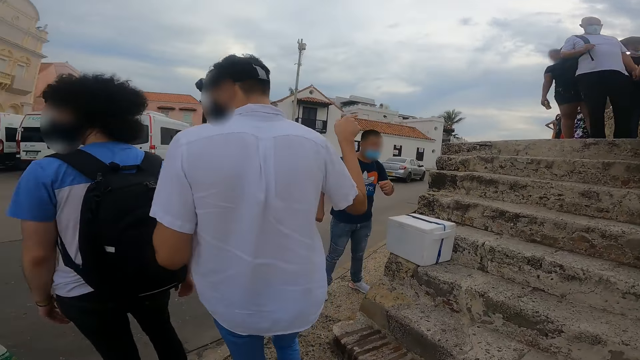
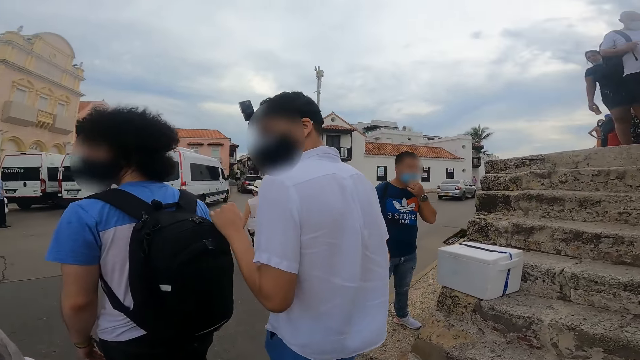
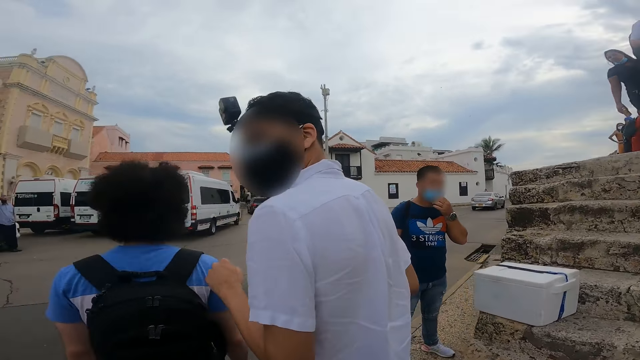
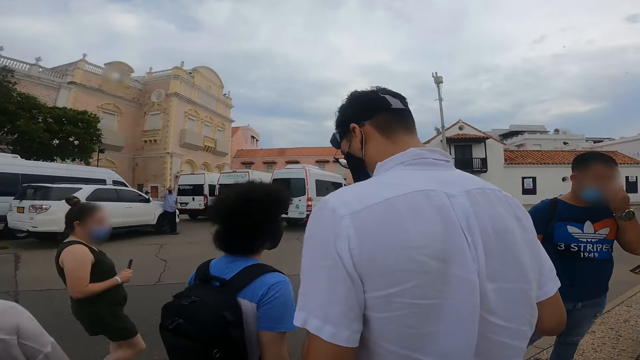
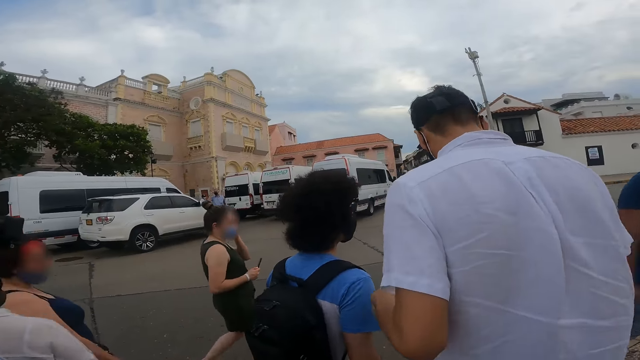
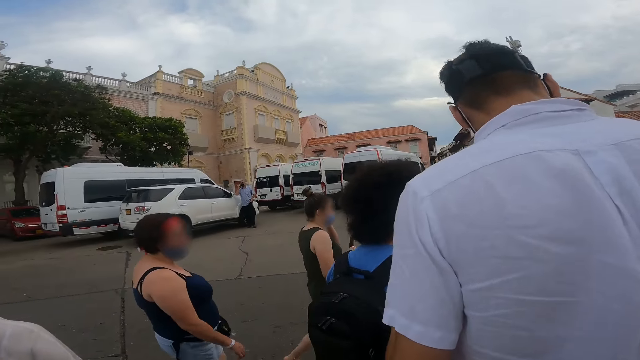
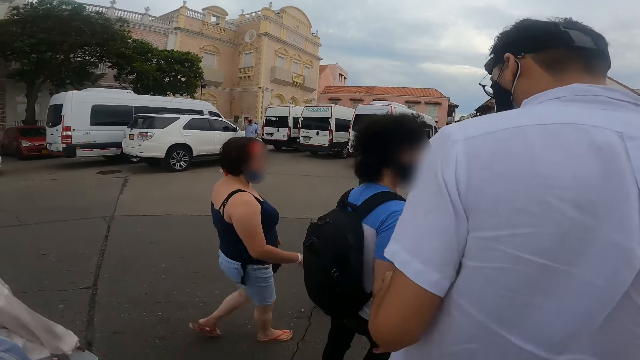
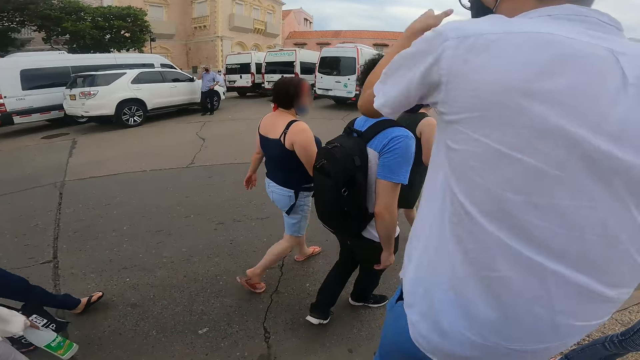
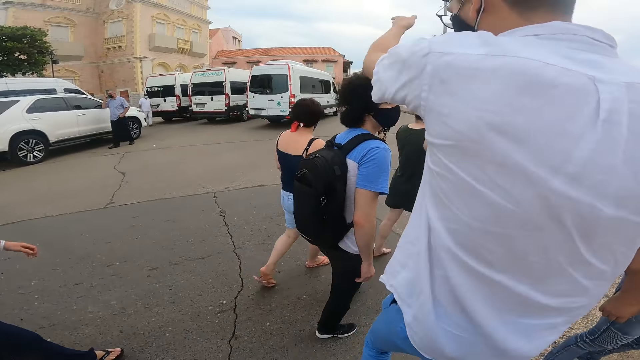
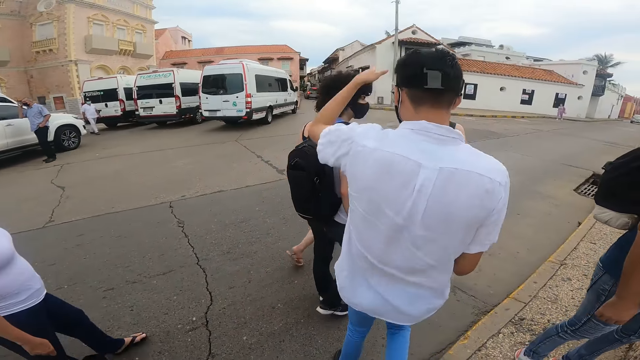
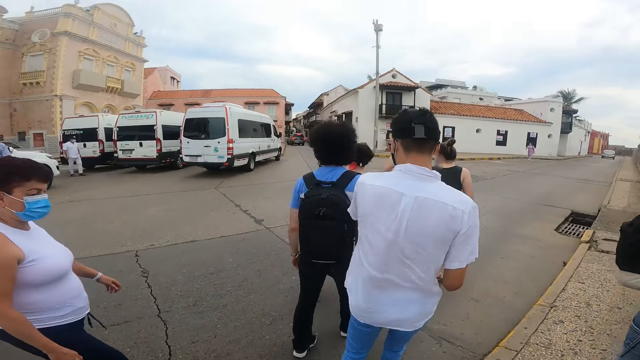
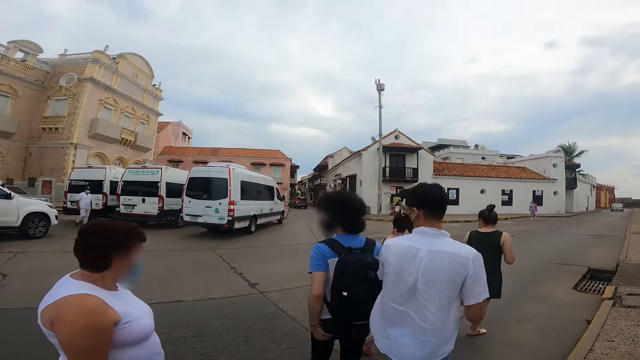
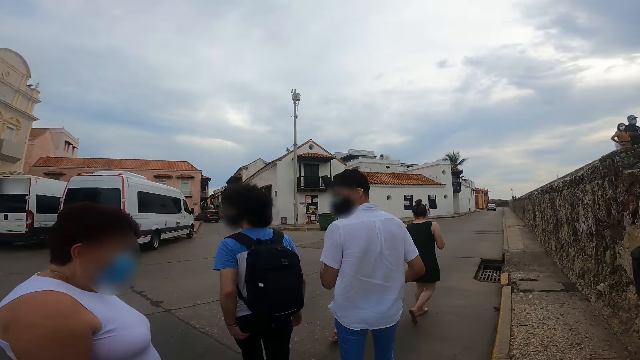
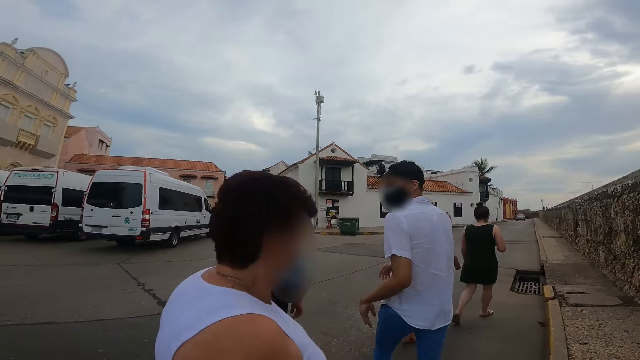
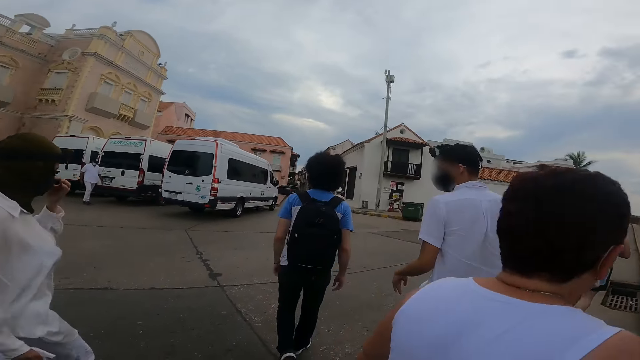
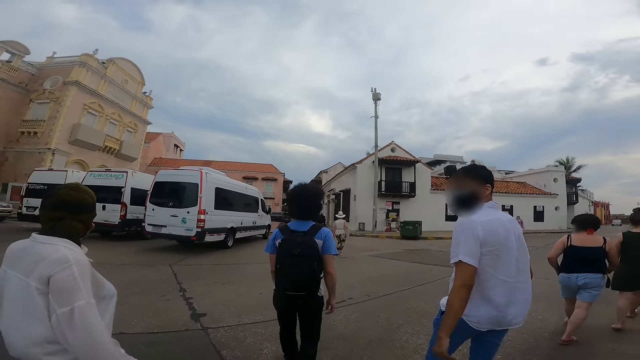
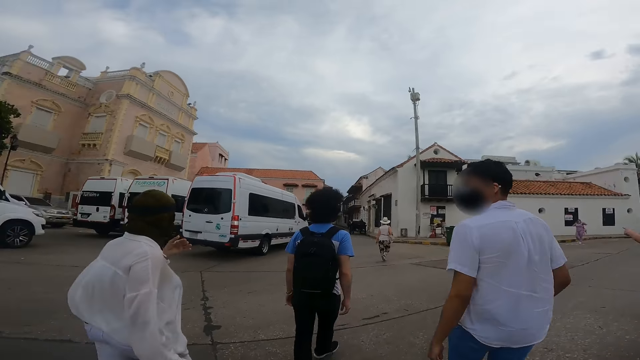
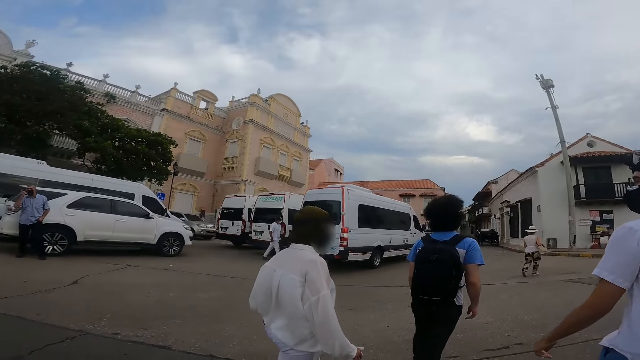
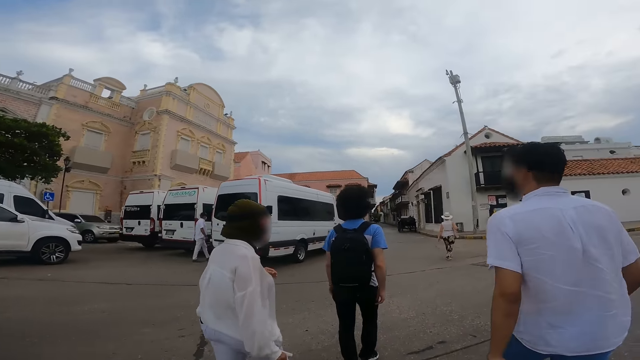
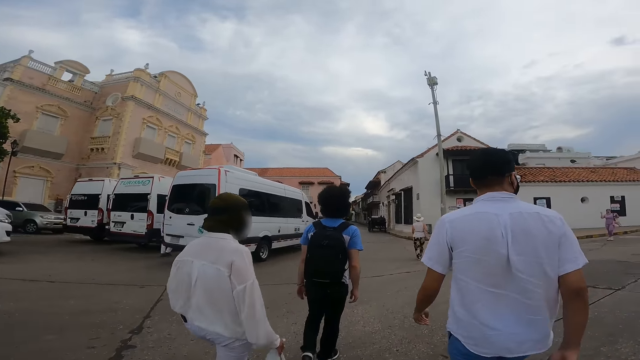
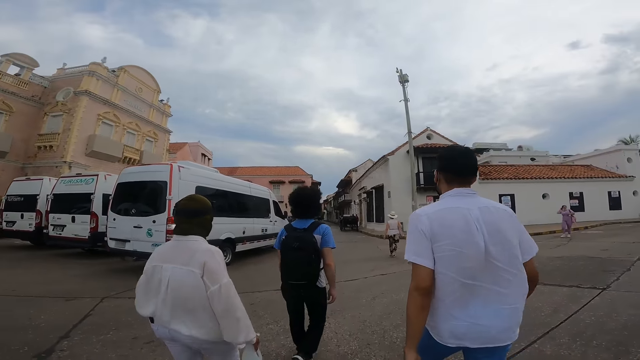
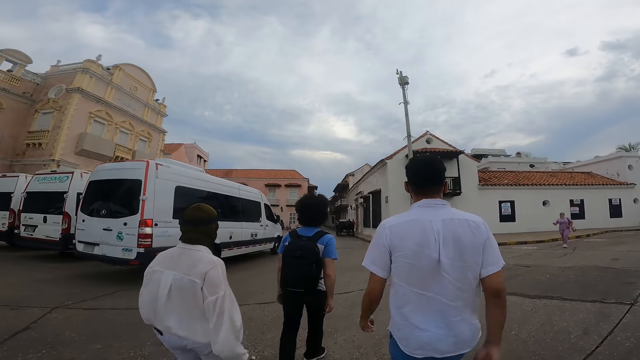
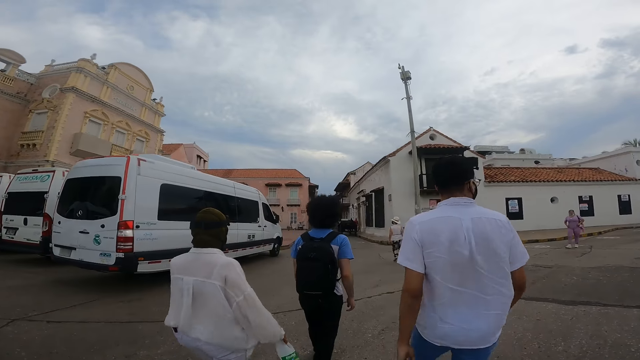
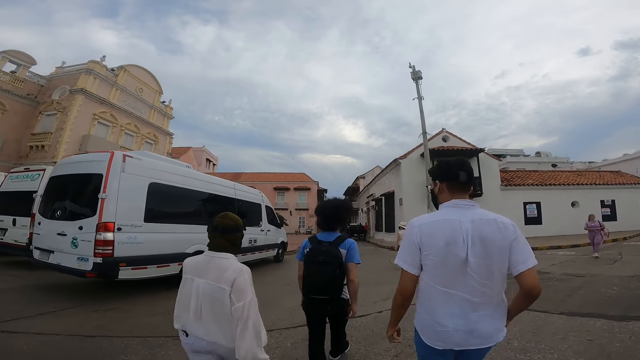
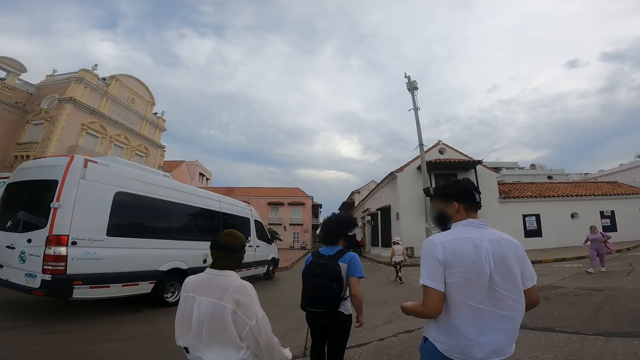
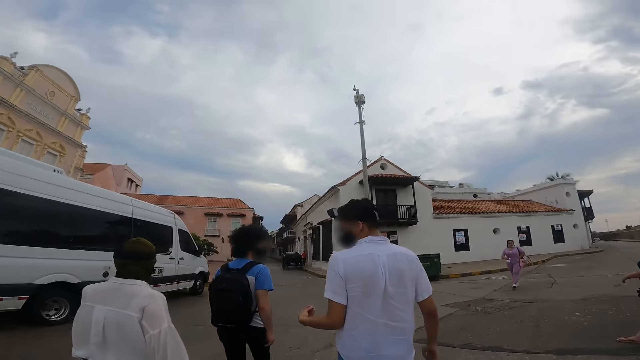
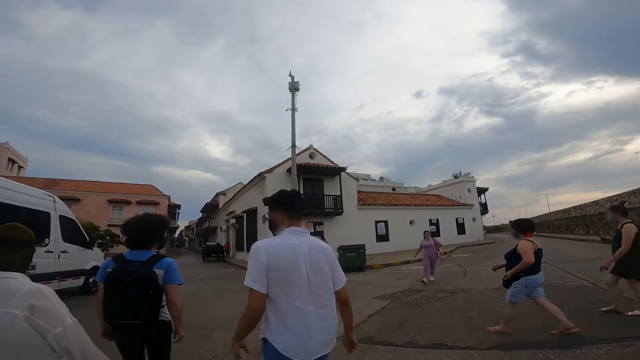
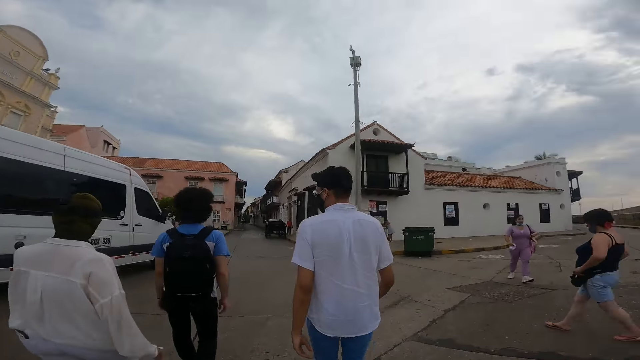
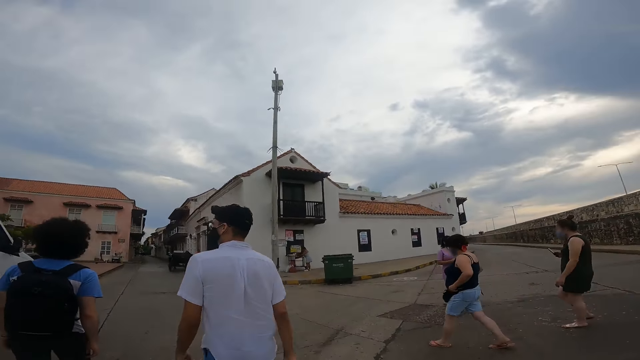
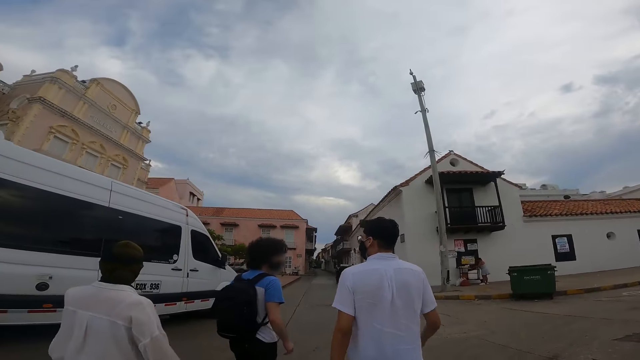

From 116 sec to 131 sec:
The man walks on the road. Another man walks on the road. A woman walks past the camera wearer on the road. The camera wearer walks on the road. Another woman walks on the road and adjusts the nose mask on her face with her right hand. The camera wearer crosses the road. They walk on the road.

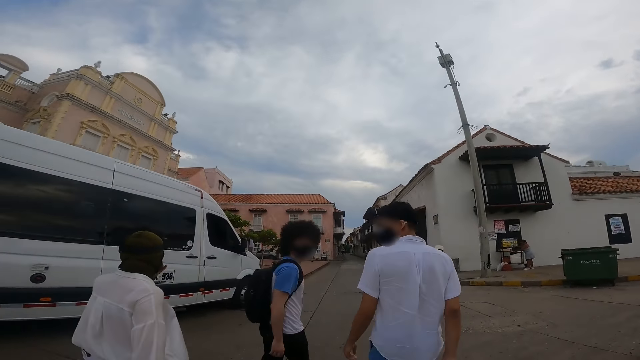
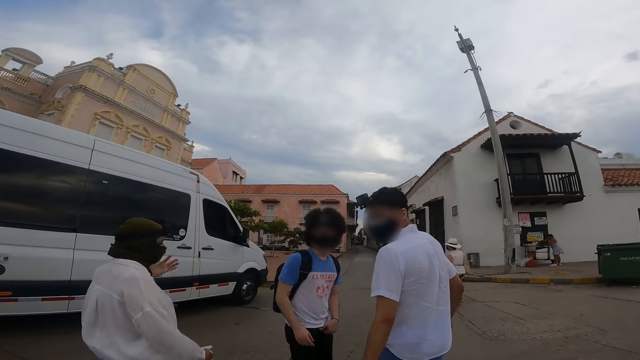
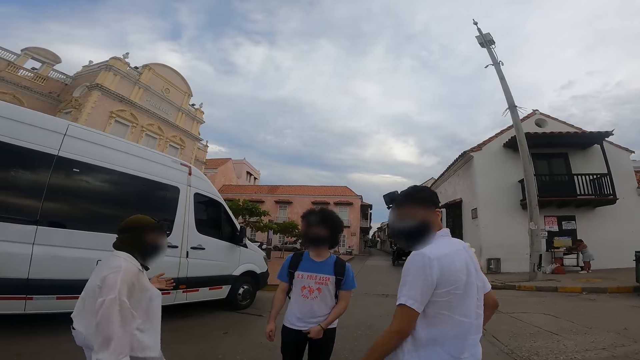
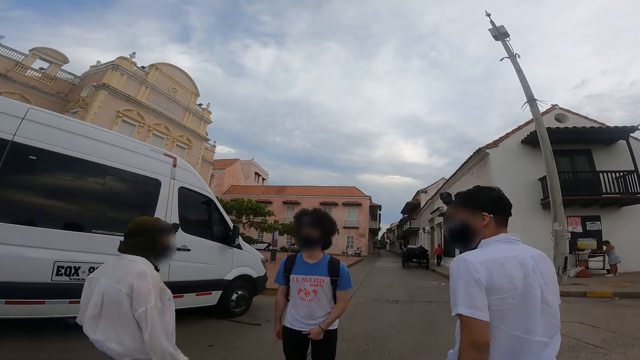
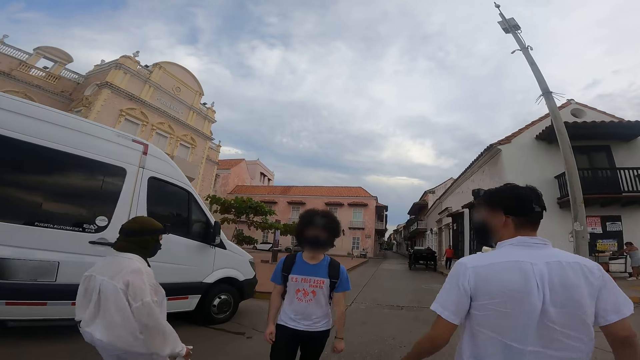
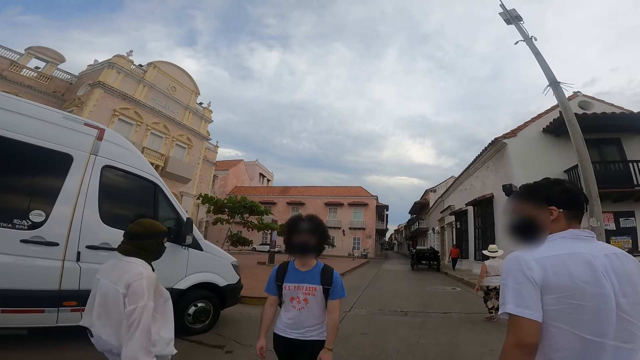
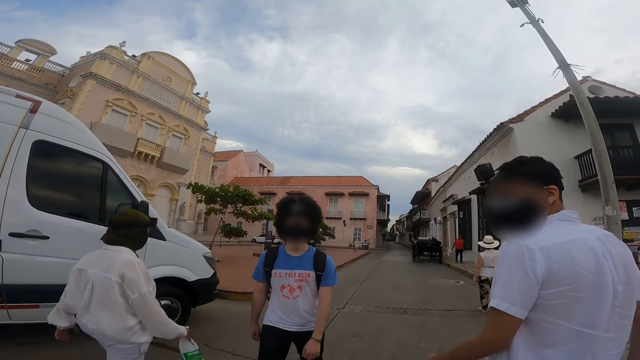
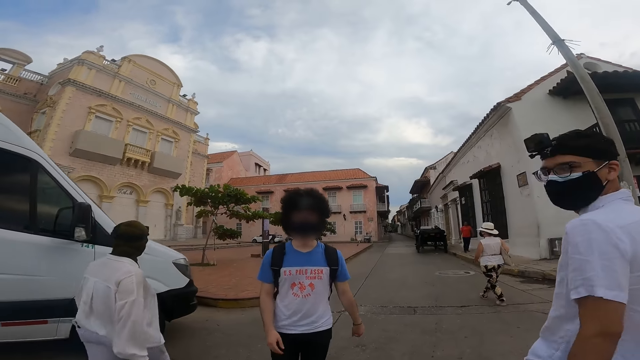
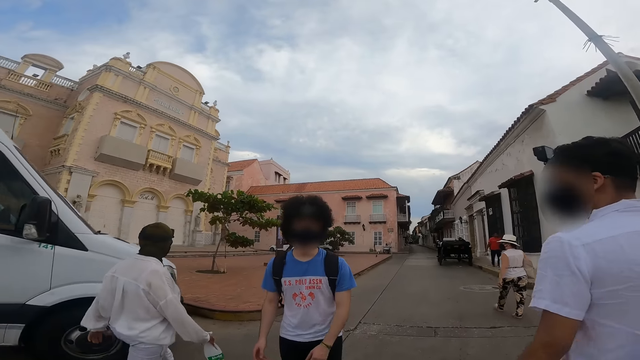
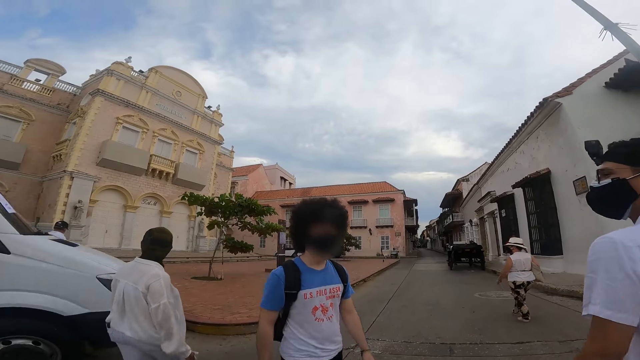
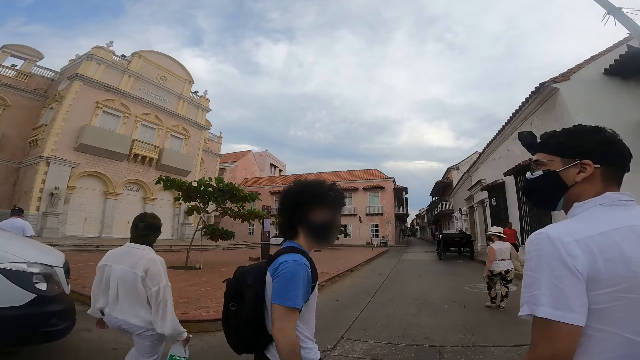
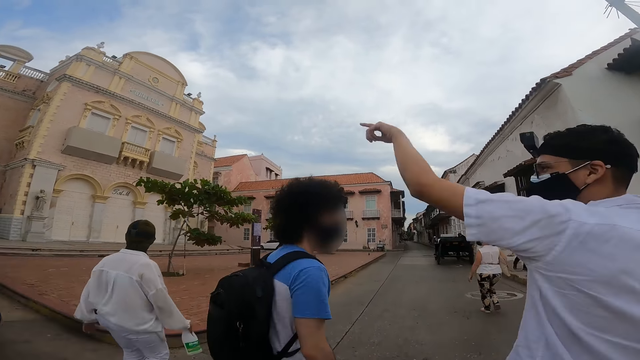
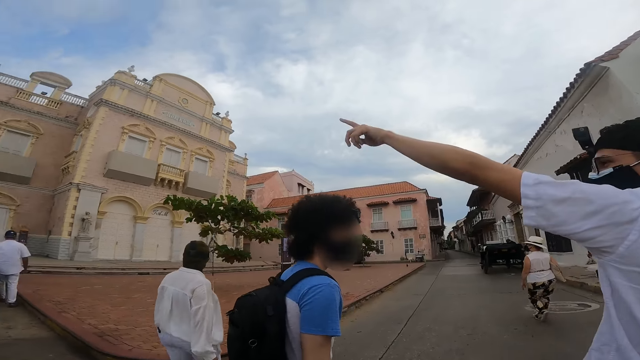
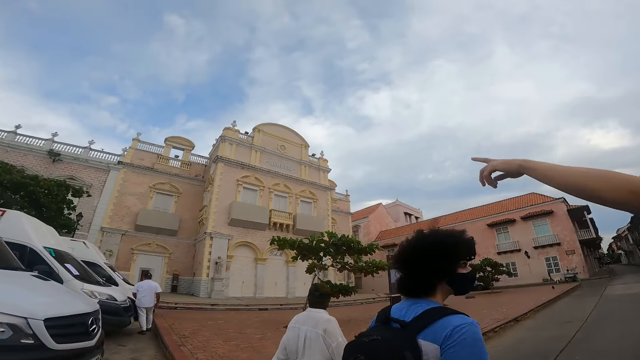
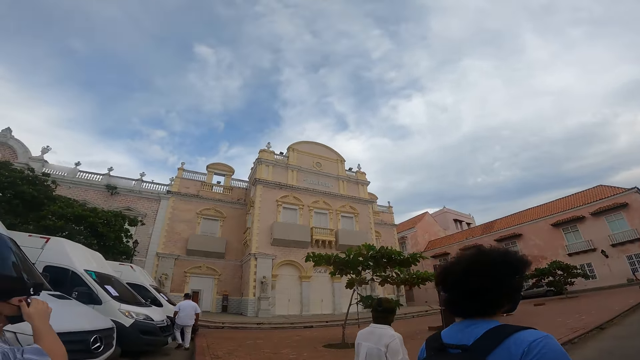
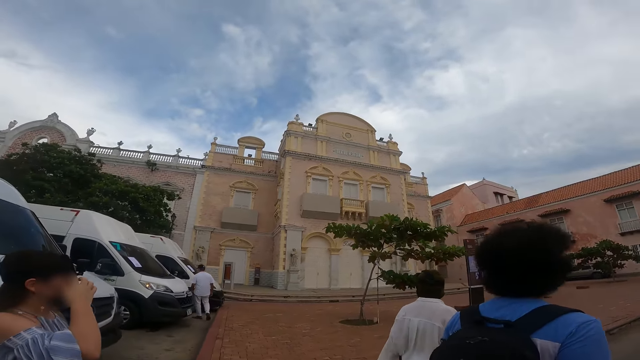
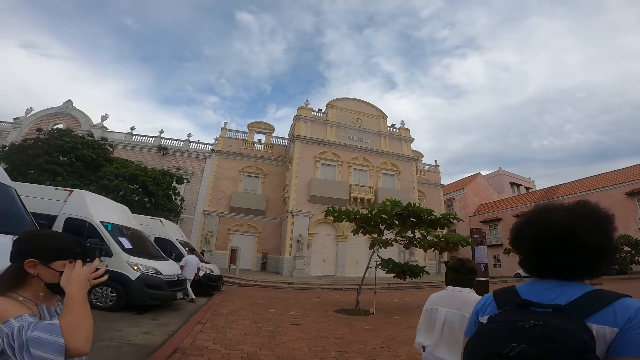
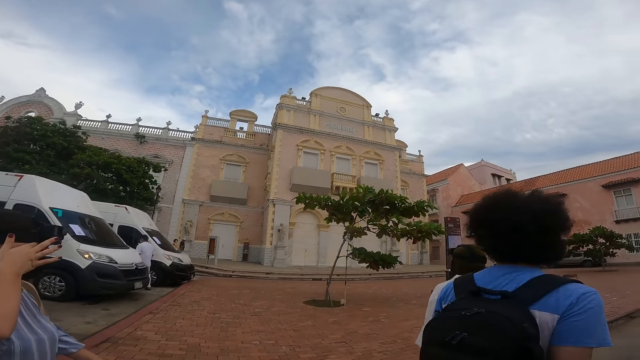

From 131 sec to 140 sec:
The man adjusts his trousers with his left hand. A person converses with another person. The woman walks on the road and rubs her eyebrows with her right hand. The camera wearer looks around.
